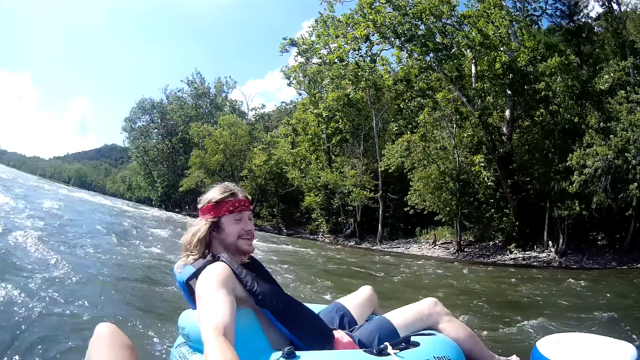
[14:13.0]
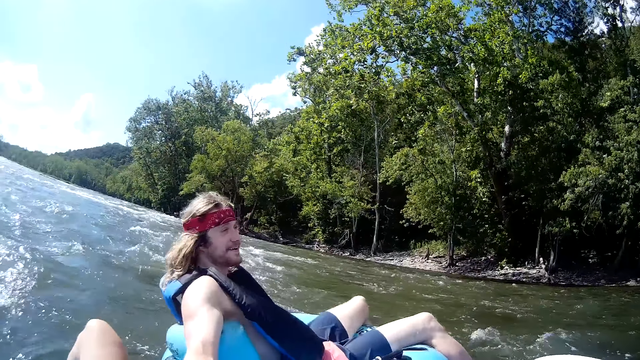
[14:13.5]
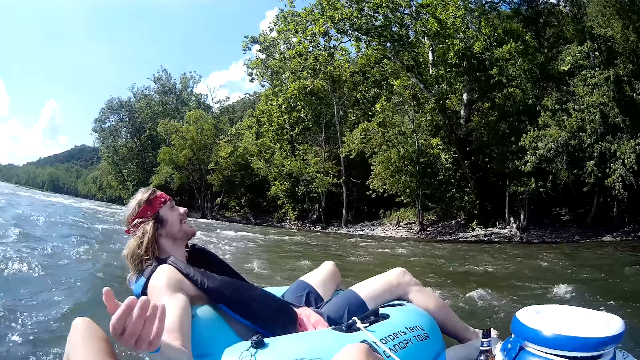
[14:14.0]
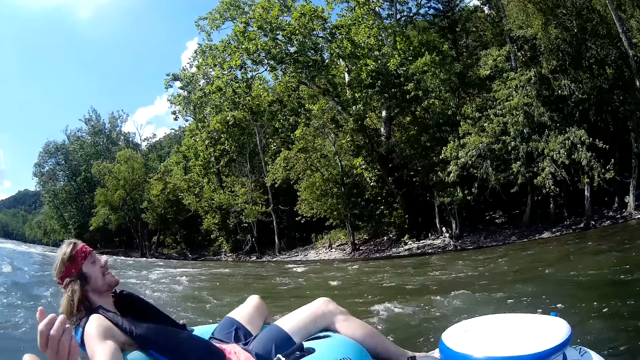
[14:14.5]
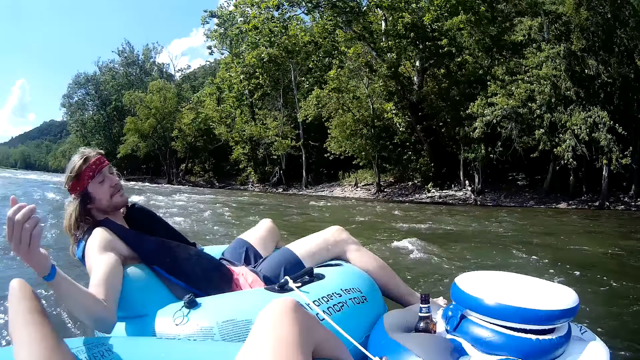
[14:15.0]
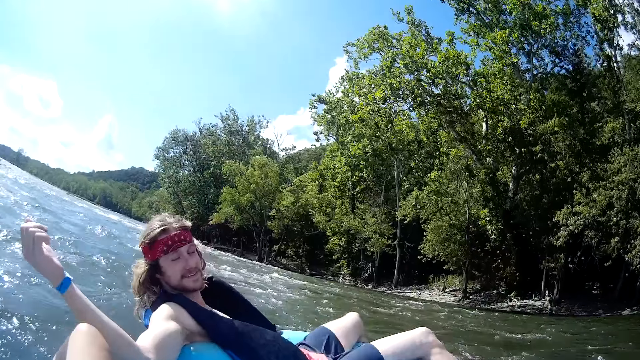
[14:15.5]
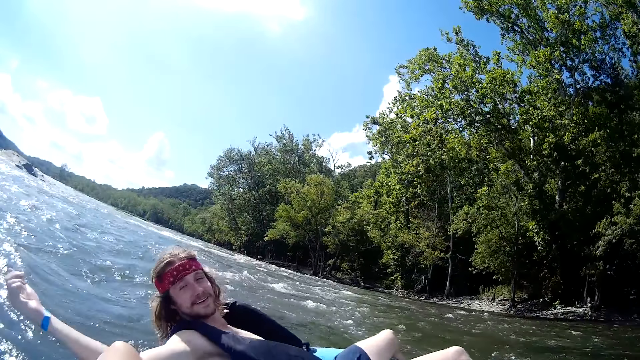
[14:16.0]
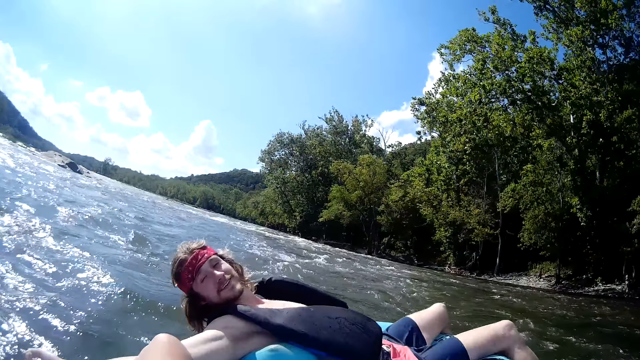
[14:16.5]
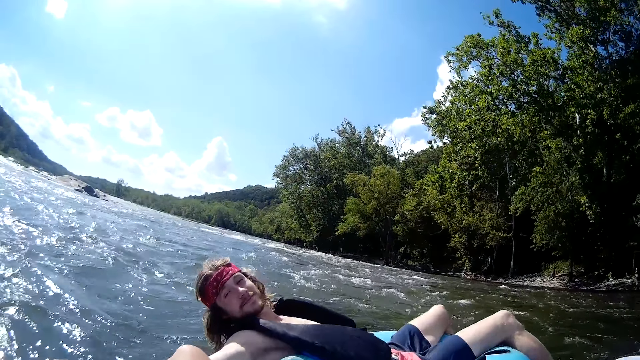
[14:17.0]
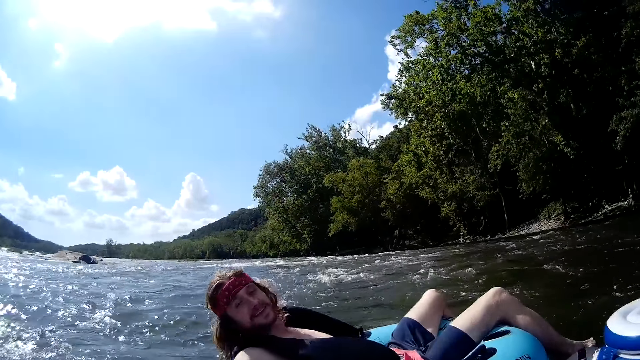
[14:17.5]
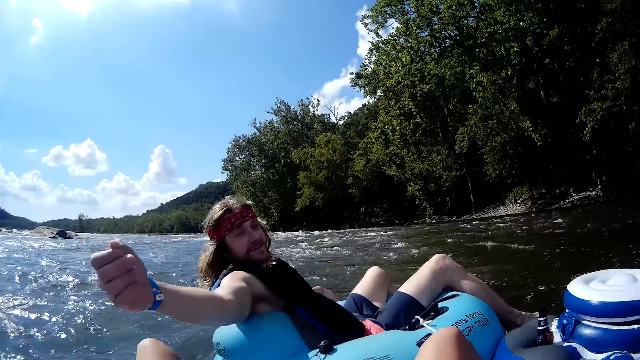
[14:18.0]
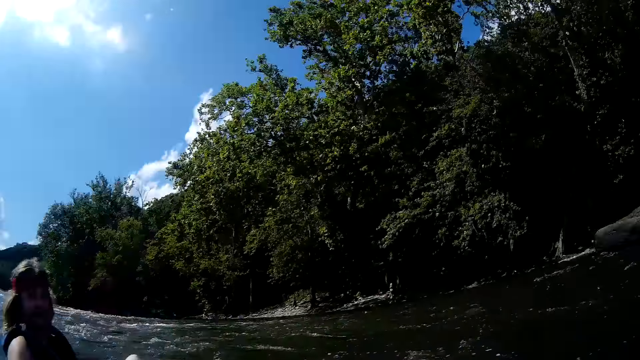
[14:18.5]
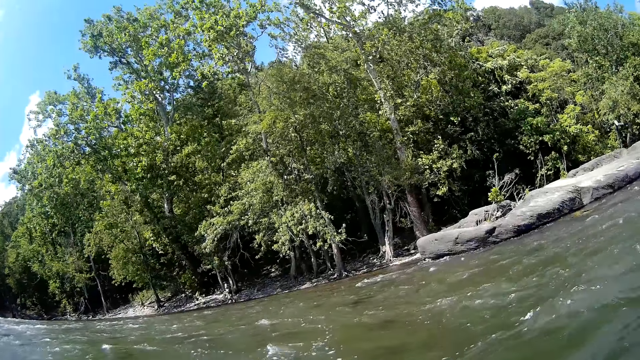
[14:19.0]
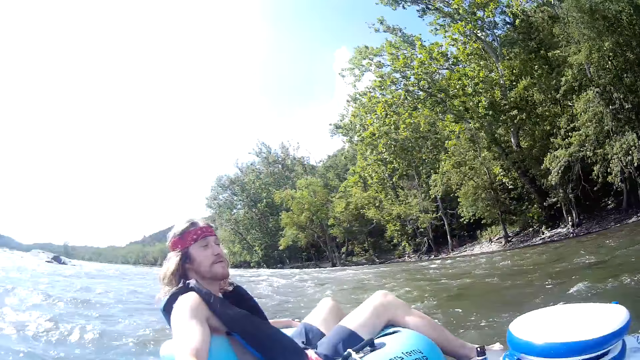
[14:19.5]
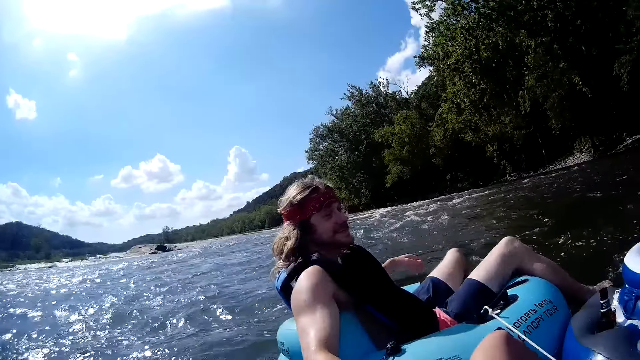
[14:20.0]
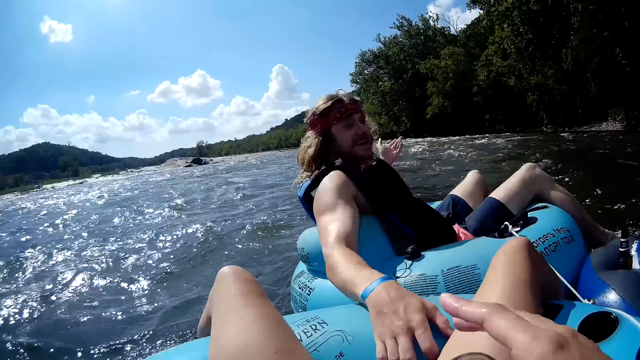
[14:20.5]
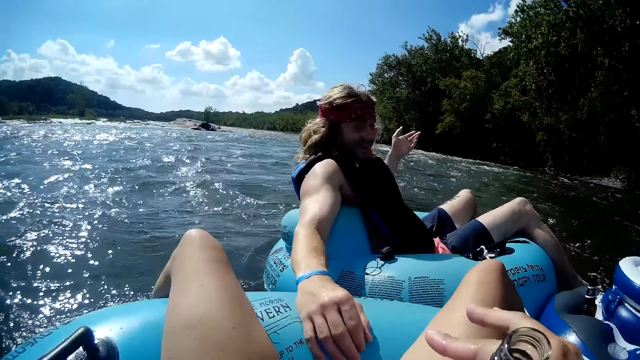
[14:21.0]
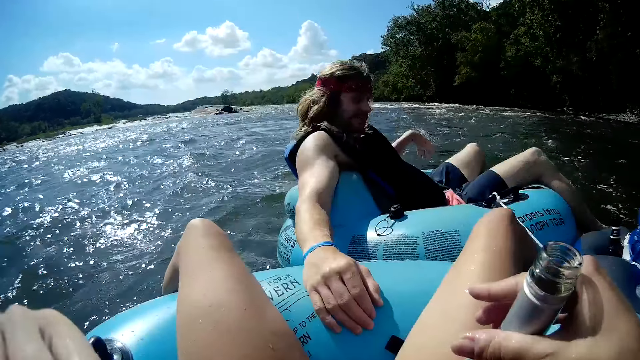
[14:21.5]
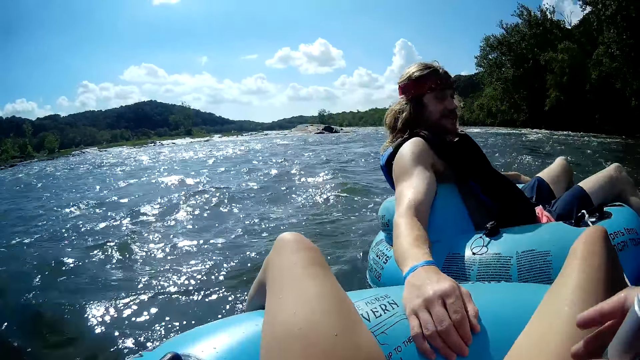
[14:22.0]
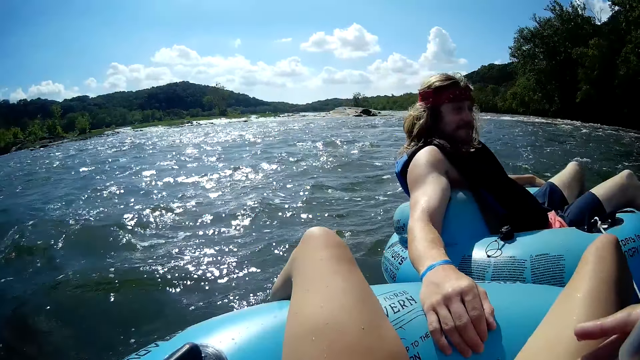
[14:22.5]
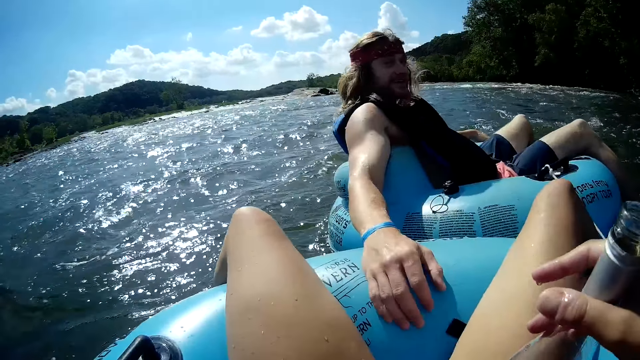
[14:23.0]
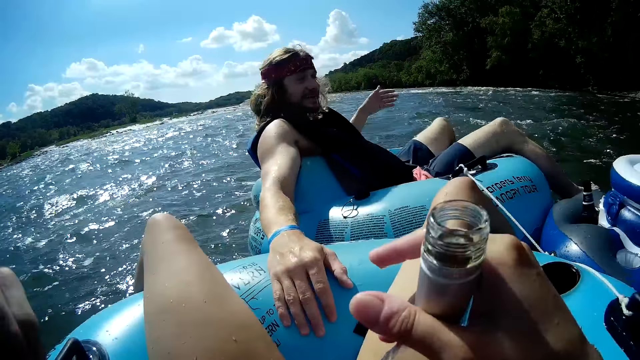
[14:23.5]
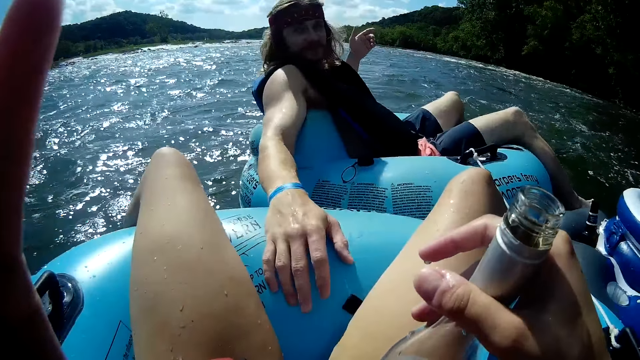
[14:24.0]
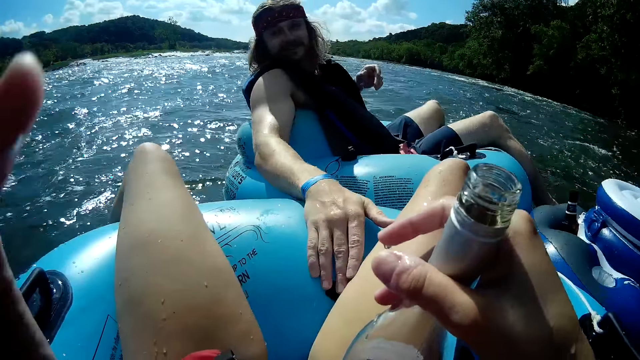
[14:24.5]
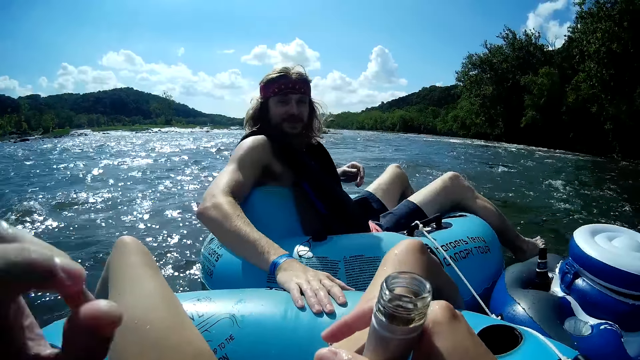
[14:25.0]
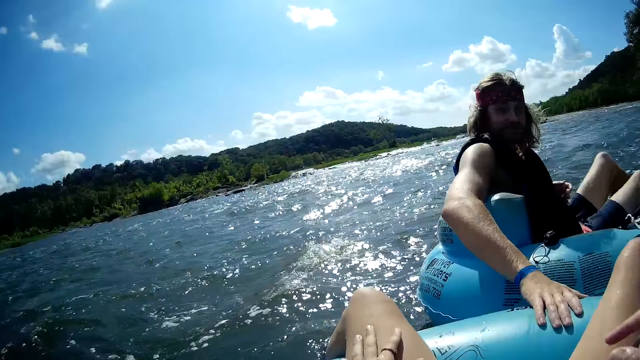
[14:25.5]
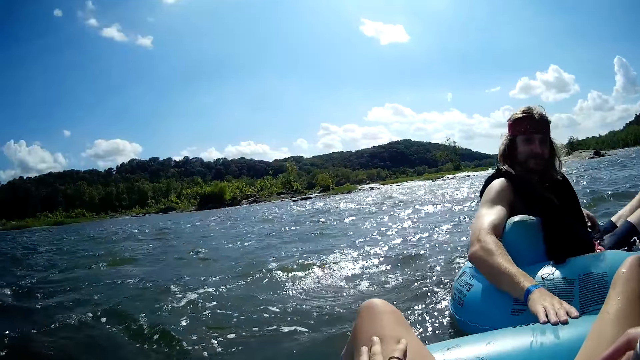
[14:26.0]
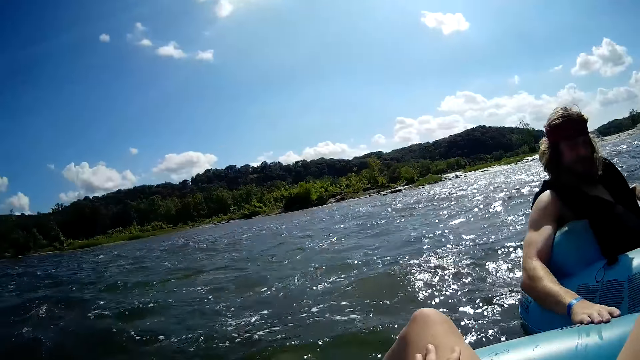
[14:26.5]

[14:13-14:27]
A man raises his hands up. The man puts his right hand on the camera wearer's floater. The camera wearer holds the bottle in her right hand.

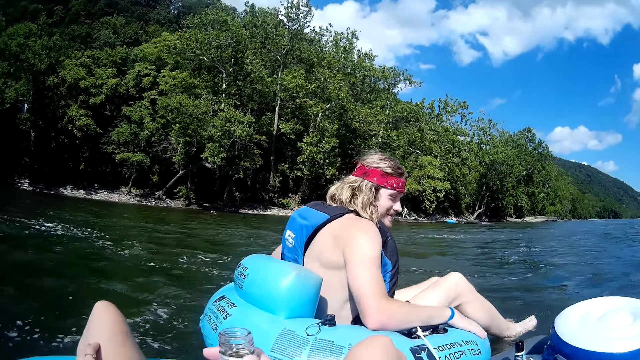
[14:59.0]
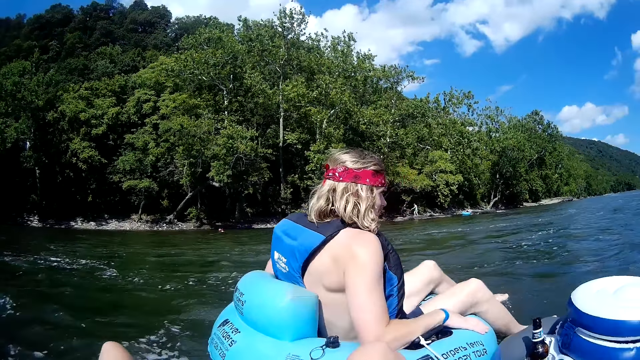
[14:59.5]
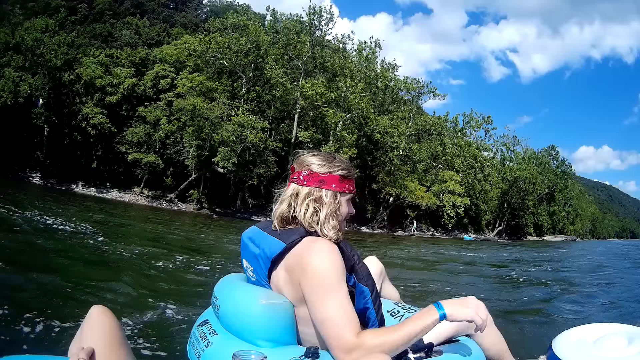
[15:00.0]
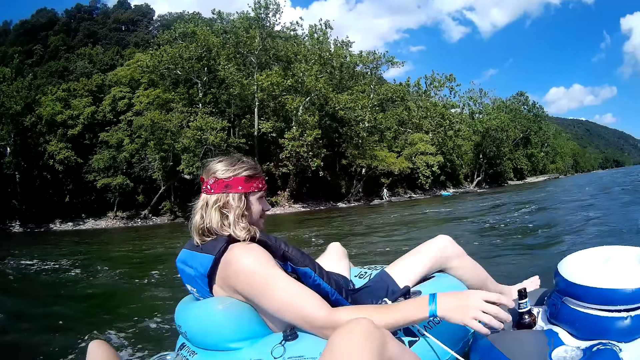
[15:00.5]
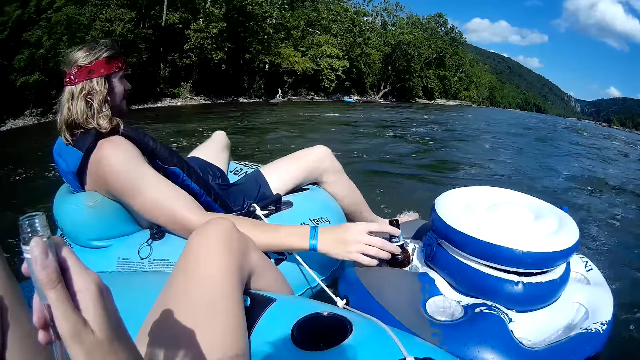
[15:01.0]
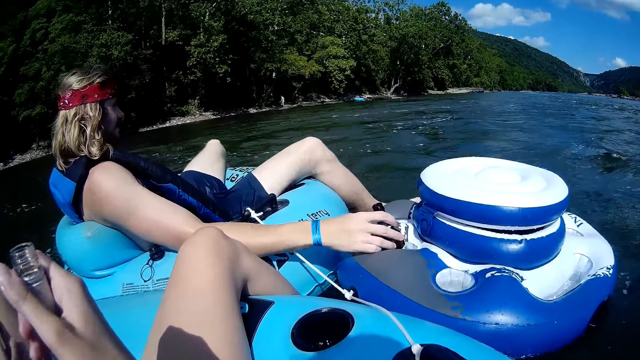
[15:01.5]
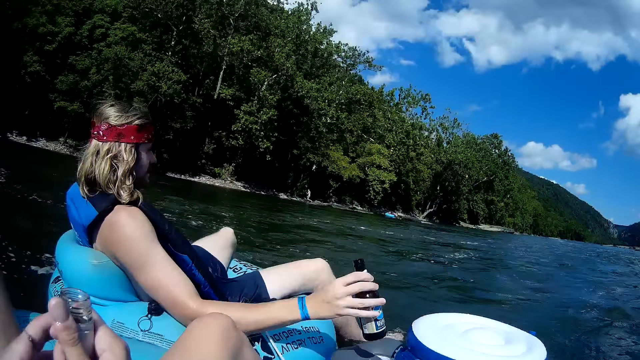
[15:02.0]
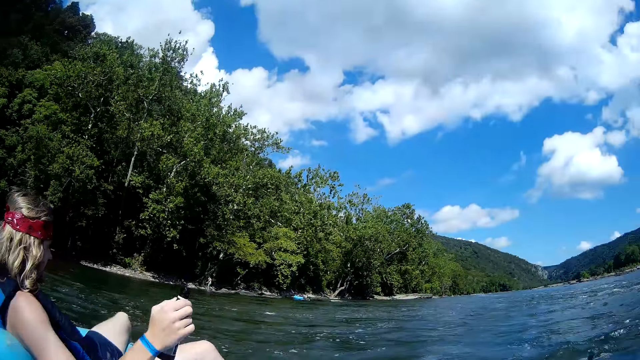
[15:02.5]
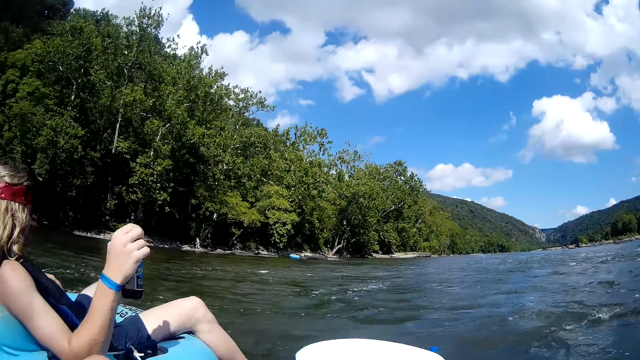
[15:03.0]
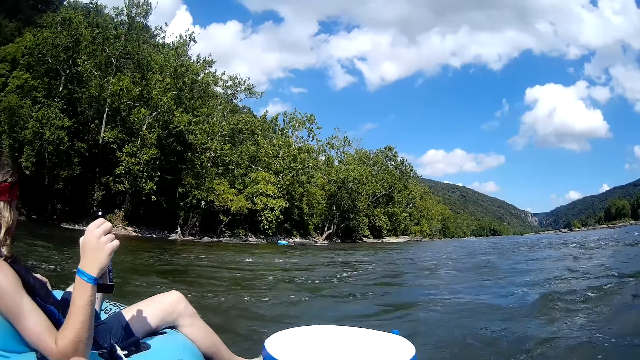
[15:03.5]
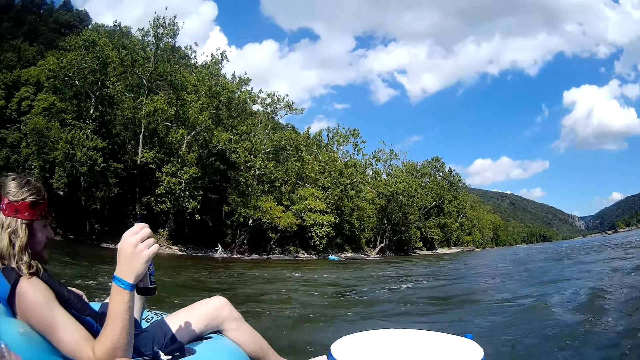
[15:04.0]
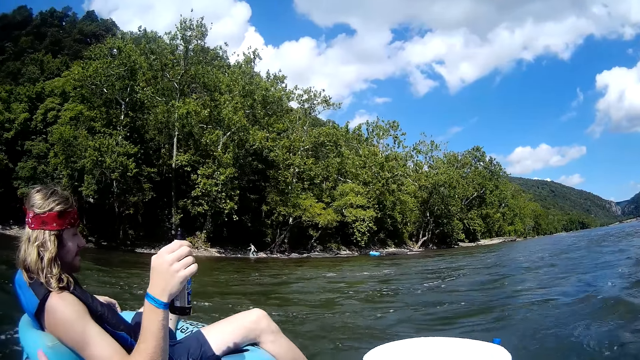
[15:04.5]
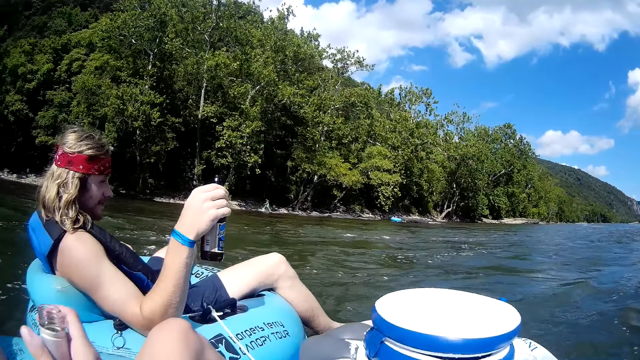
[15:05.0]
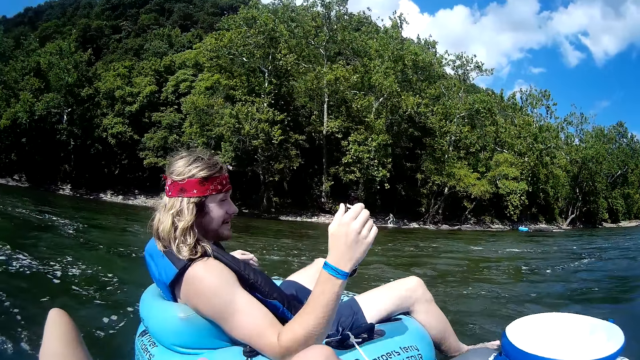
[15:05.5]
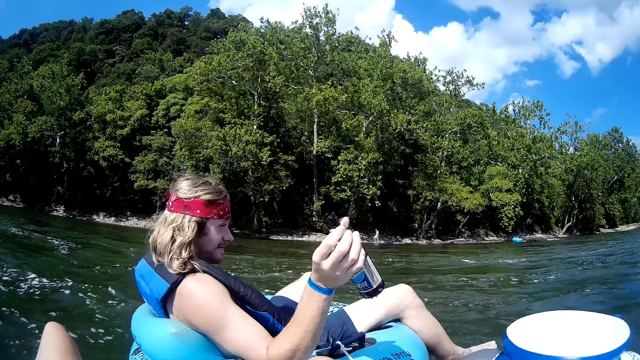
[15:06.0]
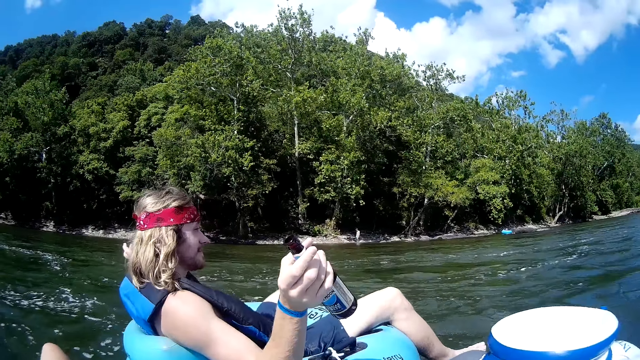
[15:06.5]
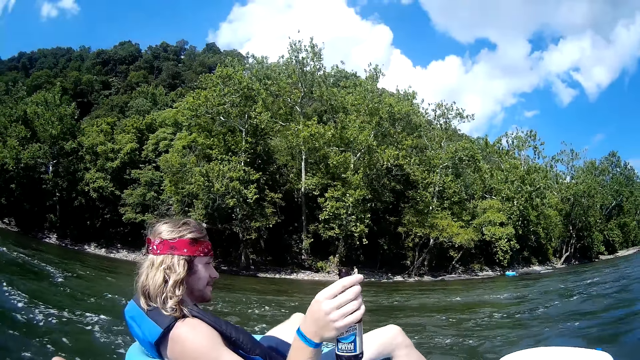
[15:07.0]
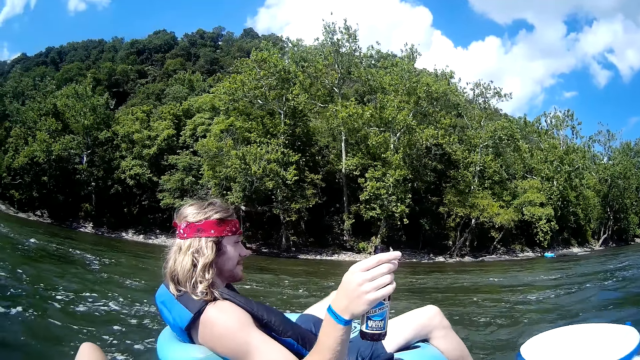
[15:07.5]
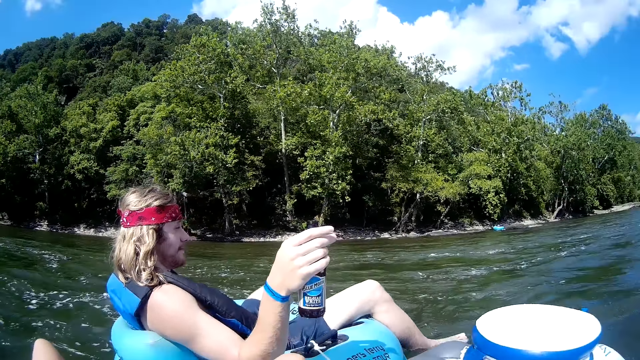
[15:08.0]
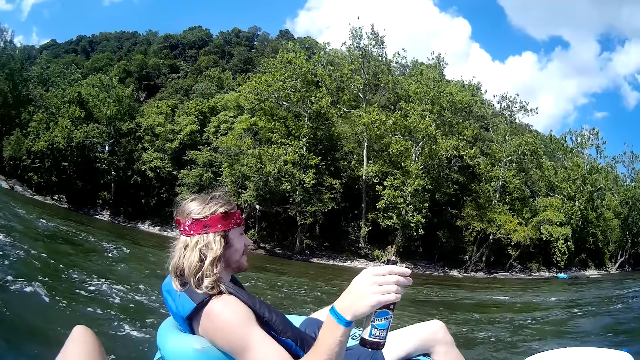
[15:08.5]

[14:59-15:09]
A man places a hand on a bottle. He picks up the bottle of beer from the floater pack with his right hand. The camera wearer holds a bottle. The man holds the bottle.
